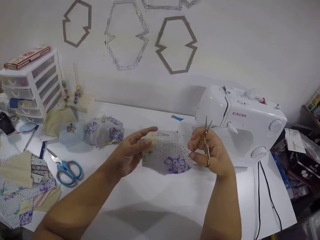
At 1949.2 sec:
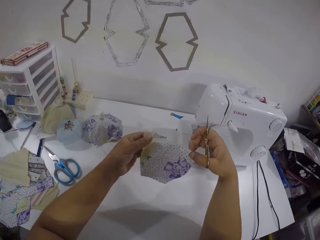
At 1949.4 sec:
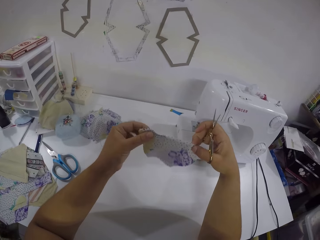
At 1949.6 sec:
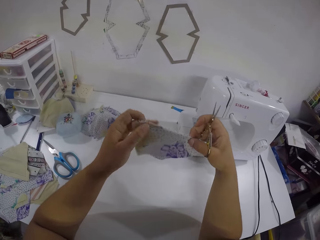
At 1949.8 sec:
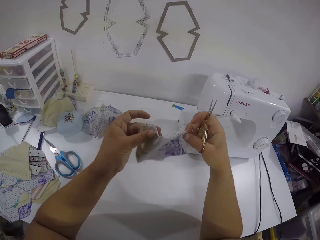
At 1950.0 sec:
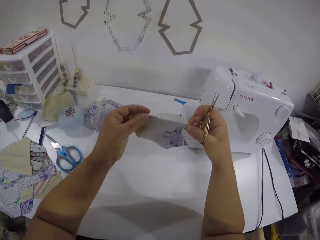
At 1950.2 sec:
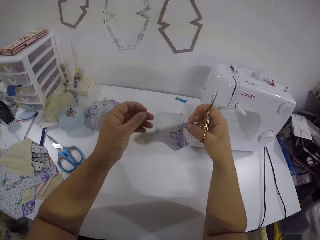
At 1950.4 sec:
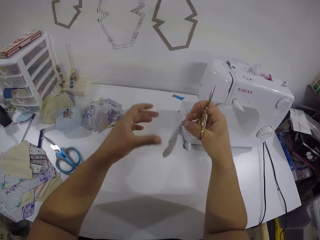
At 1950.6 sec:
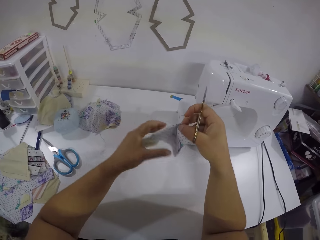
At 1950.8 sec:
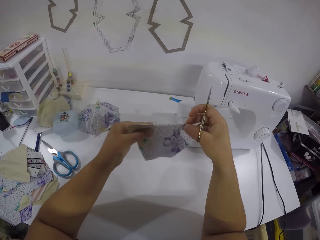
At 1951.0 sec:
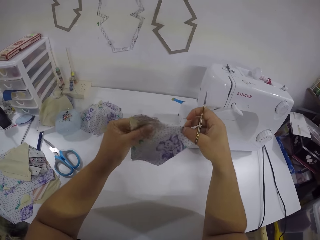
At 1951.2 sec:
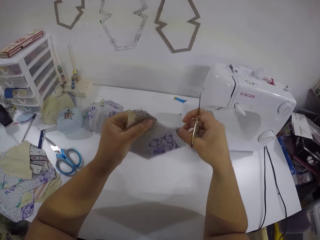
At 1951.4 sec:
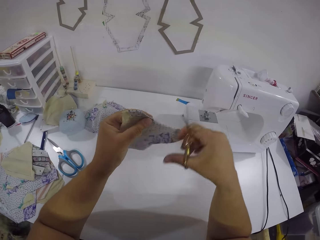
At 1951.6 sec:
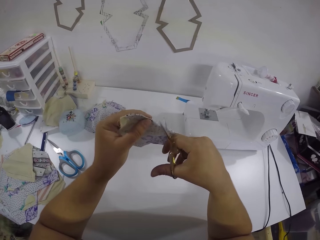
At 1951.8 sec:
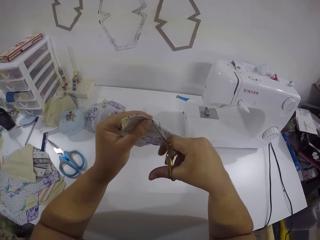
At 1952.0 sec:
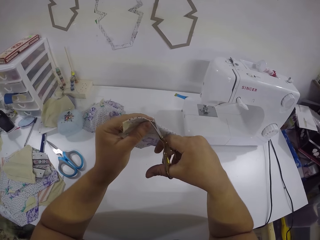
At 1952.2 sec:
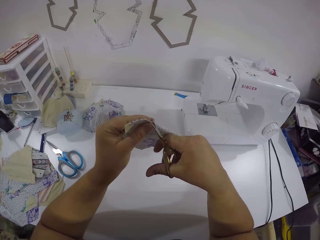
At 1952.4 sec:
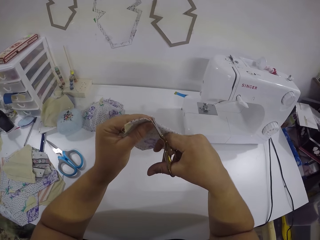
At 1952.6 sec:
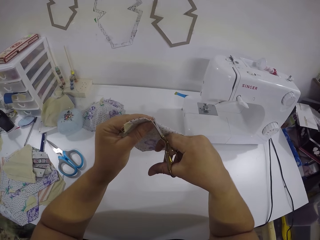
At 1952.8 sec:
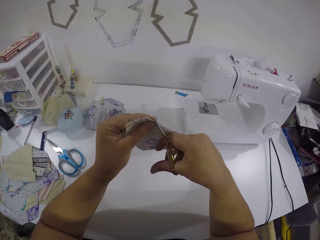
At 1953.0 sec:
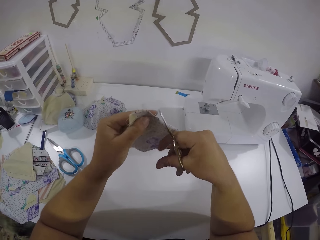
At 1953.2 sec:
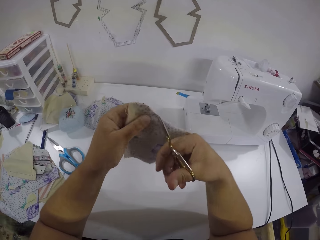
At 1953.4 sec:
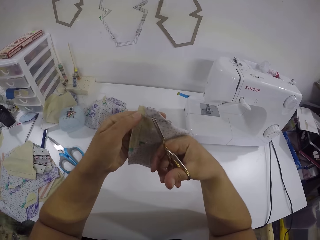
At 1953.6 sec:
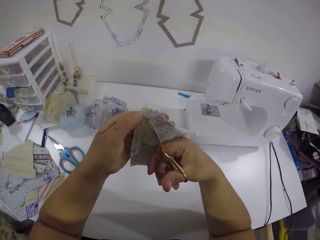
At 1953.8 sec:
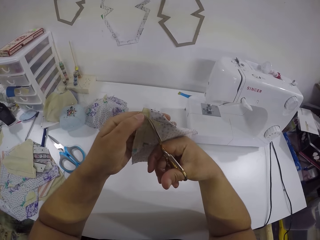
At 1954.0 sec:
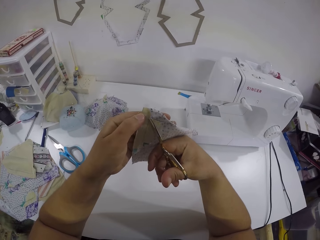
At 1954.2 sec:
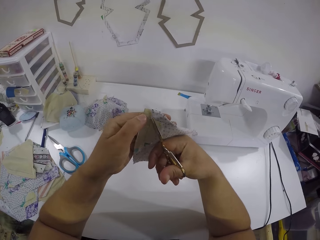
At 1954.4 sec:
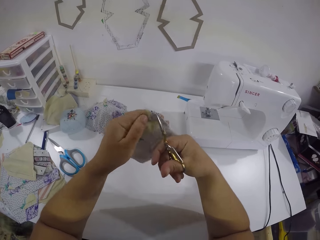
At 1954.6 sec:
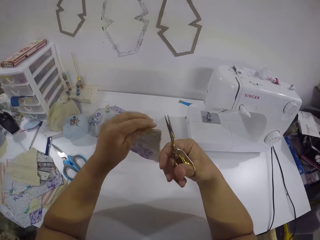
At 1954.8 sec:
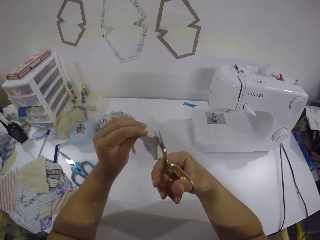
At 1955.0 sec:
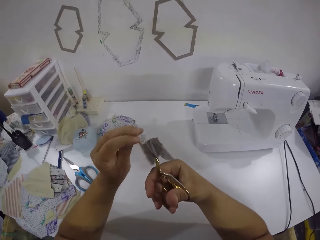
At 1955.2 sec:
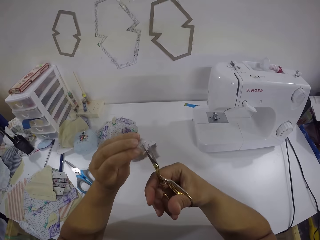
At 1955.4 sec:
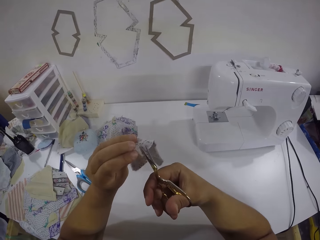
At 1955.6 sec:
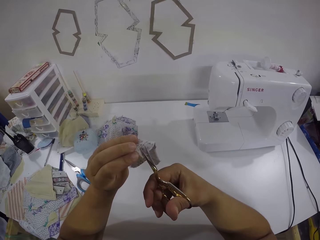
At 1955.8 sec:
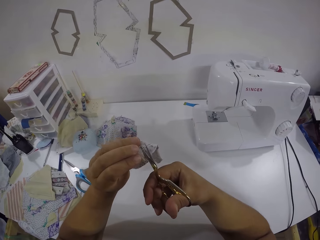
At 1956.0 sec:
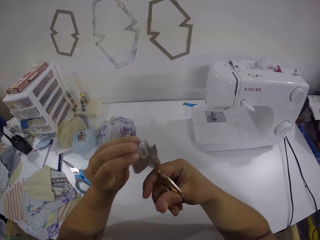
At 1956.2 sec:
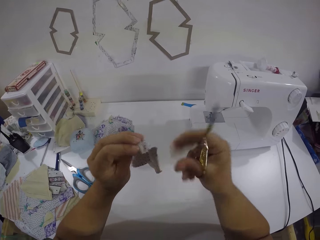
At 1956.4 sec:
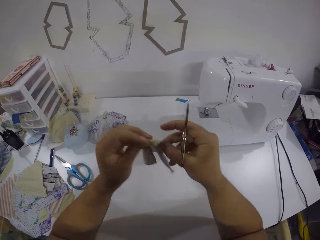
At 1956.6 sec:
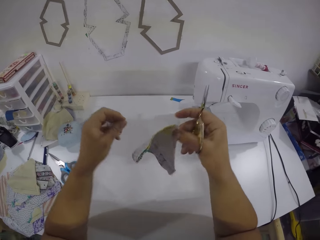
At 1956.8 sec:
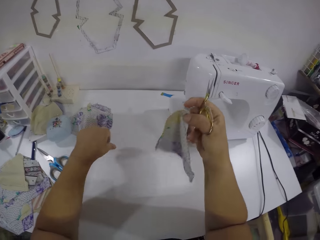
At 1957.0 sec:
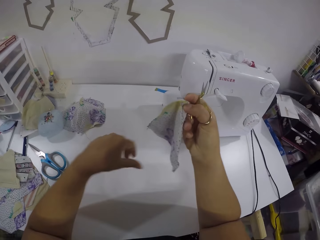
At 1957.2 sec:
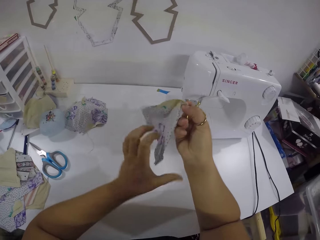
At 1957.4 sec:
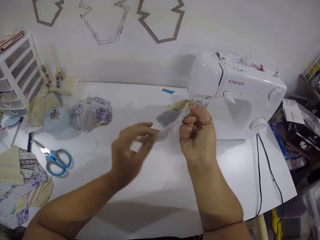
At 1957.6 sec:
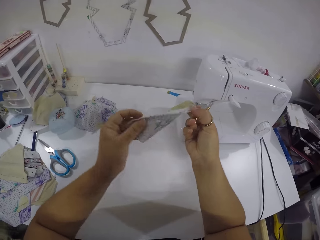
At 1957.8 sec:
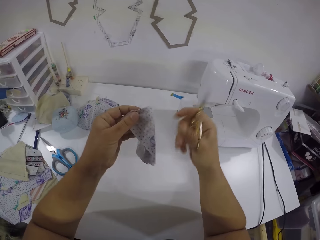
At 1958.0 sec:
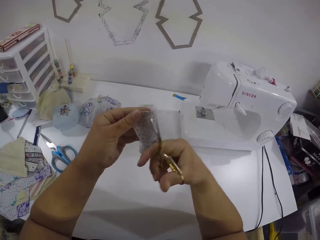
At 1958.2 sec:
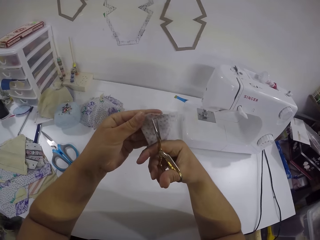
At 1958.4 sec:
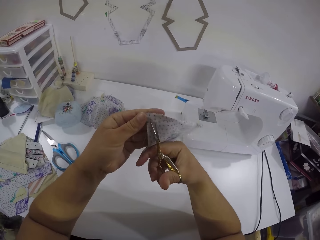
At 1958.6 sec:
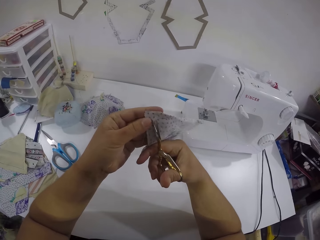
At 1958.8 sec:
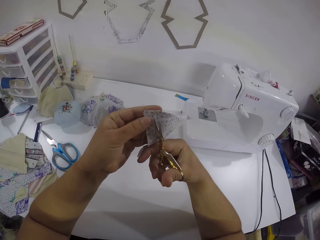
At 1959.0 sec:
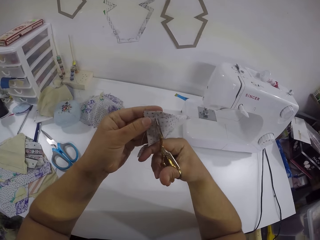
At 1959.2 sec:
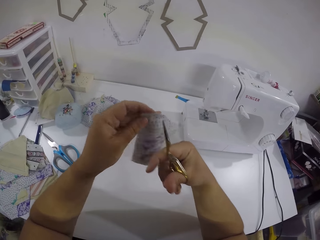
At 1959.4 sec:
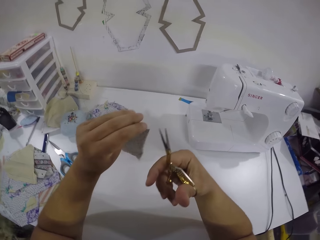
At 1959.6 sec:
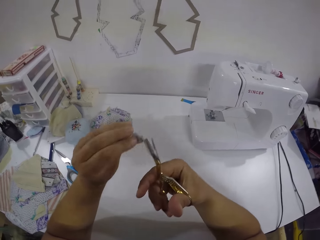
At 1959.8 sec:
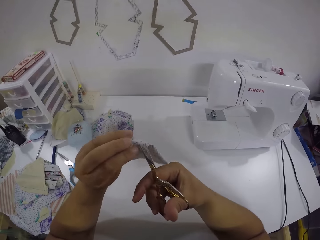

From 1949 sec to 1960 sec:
The camera wearer releases the fabric or piece of cloth with the left hand. She holds the fabric with the left hand. She cuts threads from the piece of cloth with the scissors in her right hand. She turns the fabric. She removes threads on the fabric with the scissors on the right hand. She adjusts the piece of cloth with her hands. She holds the fabric with the right hand. She holds the fabric with both hands. She cuts threads from the piece of cloth with the scissors in her right hand. She turns the fabric.

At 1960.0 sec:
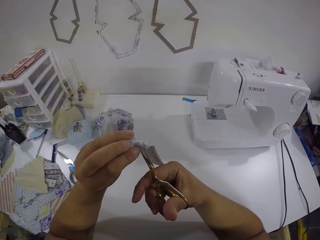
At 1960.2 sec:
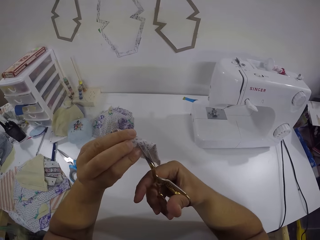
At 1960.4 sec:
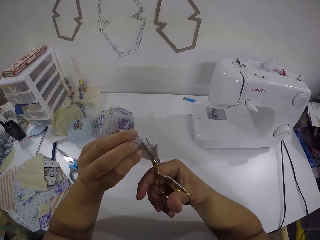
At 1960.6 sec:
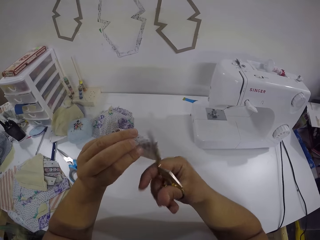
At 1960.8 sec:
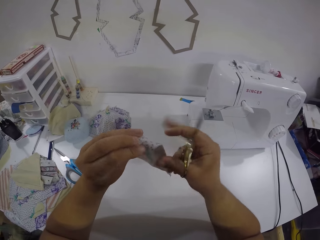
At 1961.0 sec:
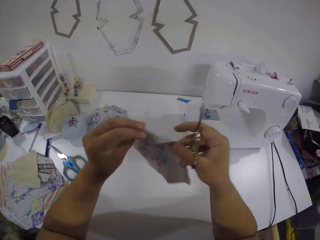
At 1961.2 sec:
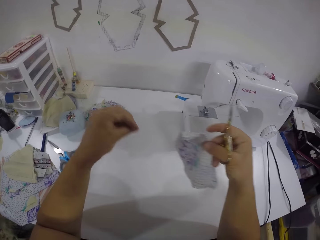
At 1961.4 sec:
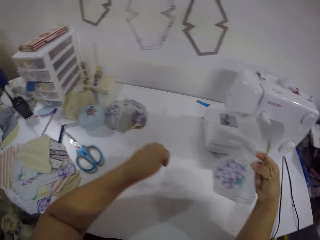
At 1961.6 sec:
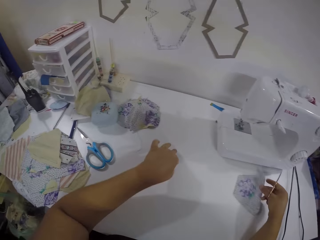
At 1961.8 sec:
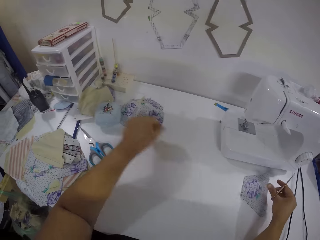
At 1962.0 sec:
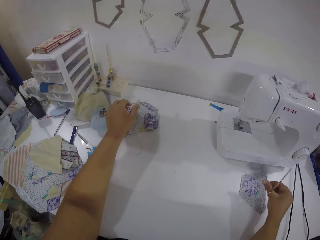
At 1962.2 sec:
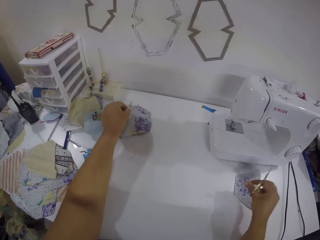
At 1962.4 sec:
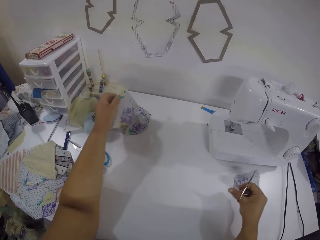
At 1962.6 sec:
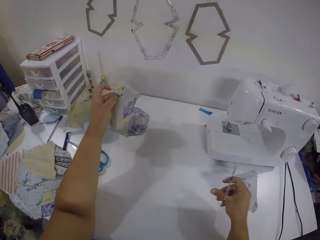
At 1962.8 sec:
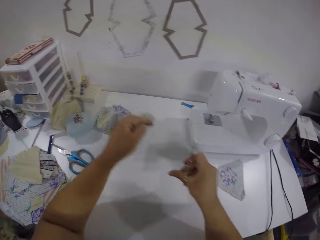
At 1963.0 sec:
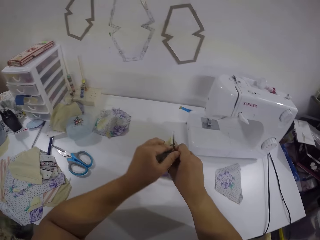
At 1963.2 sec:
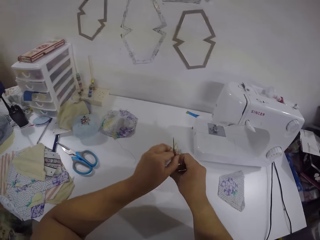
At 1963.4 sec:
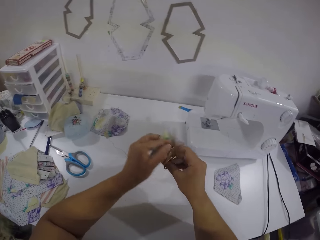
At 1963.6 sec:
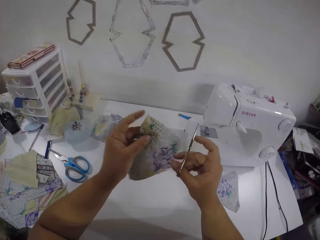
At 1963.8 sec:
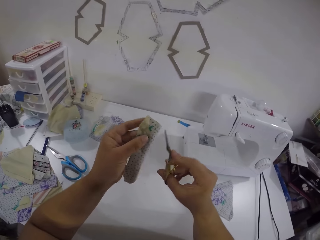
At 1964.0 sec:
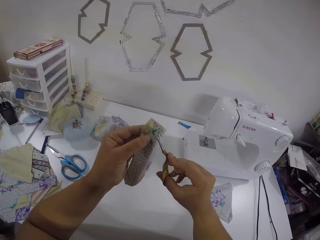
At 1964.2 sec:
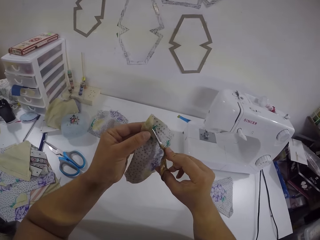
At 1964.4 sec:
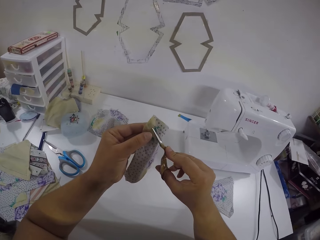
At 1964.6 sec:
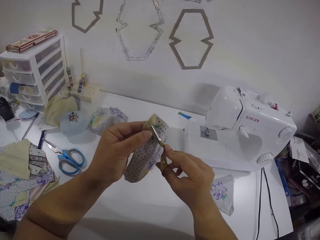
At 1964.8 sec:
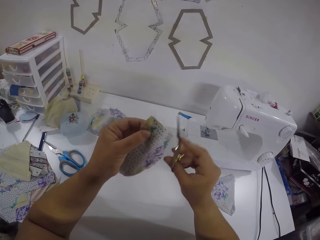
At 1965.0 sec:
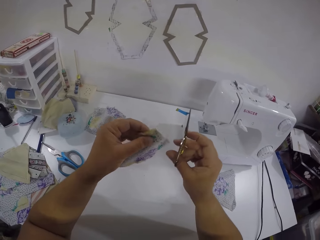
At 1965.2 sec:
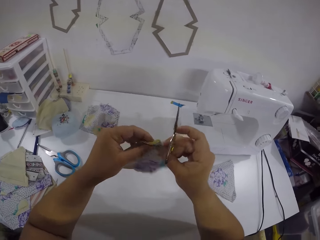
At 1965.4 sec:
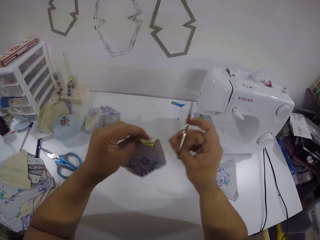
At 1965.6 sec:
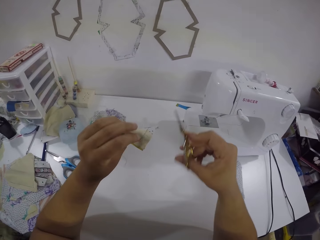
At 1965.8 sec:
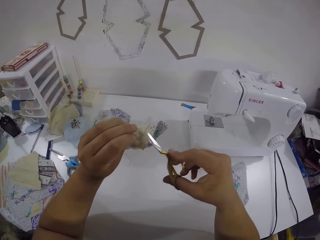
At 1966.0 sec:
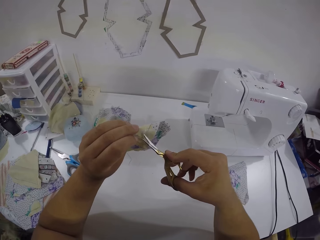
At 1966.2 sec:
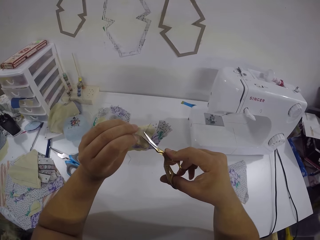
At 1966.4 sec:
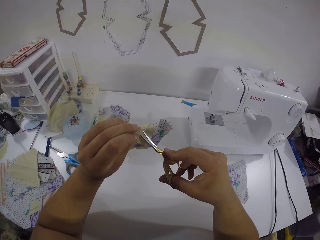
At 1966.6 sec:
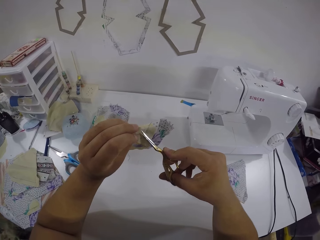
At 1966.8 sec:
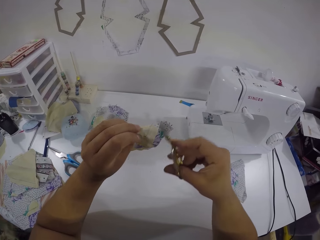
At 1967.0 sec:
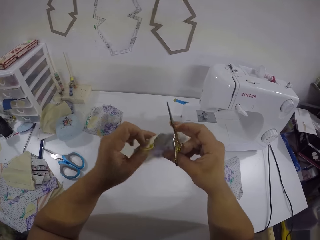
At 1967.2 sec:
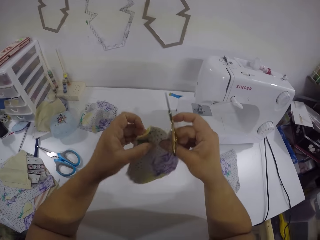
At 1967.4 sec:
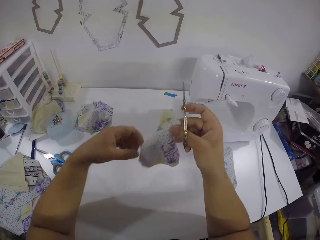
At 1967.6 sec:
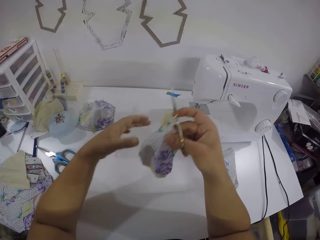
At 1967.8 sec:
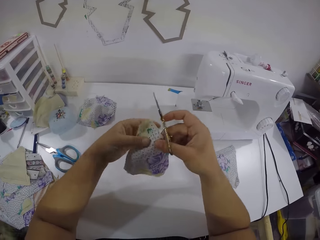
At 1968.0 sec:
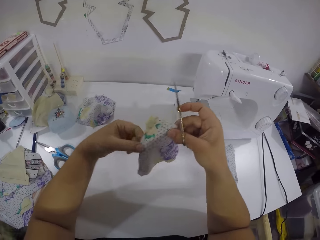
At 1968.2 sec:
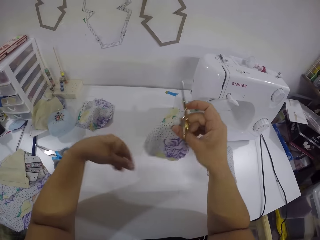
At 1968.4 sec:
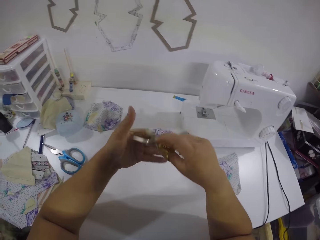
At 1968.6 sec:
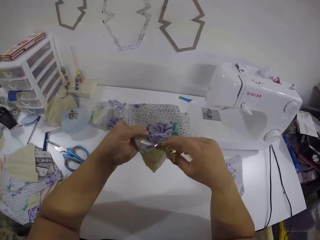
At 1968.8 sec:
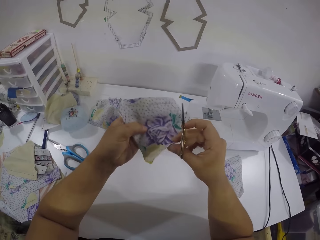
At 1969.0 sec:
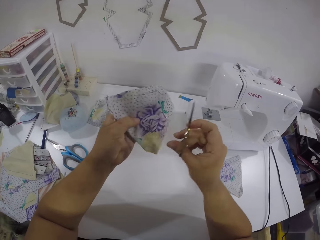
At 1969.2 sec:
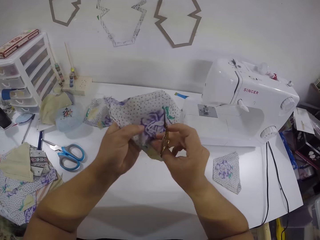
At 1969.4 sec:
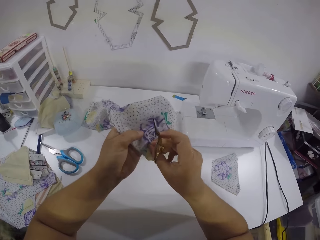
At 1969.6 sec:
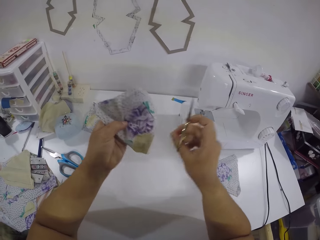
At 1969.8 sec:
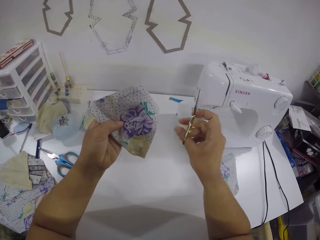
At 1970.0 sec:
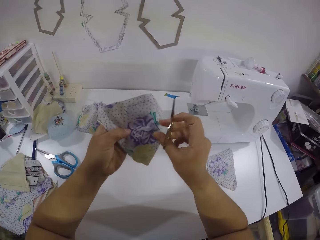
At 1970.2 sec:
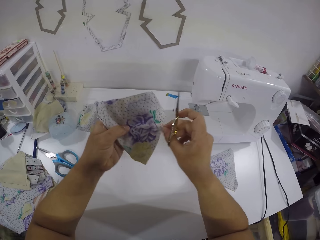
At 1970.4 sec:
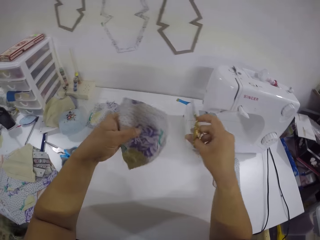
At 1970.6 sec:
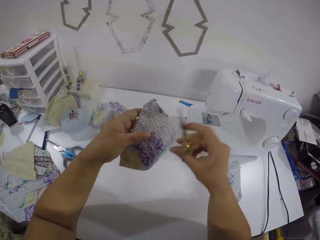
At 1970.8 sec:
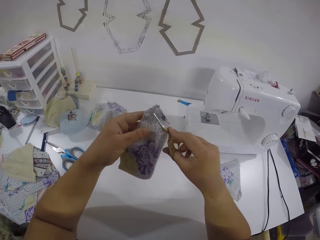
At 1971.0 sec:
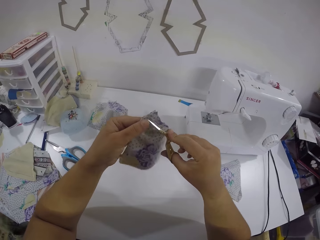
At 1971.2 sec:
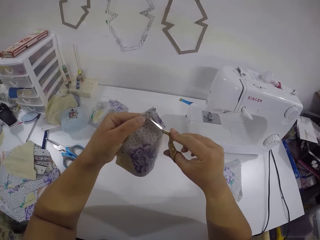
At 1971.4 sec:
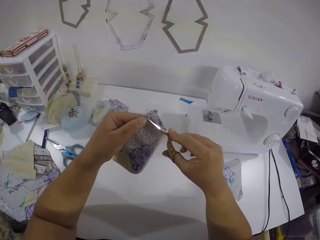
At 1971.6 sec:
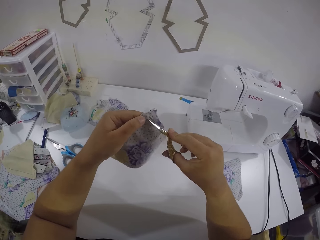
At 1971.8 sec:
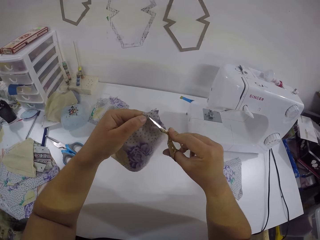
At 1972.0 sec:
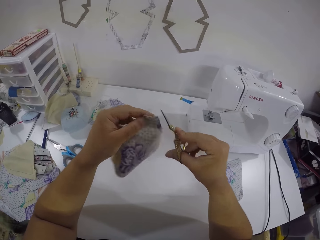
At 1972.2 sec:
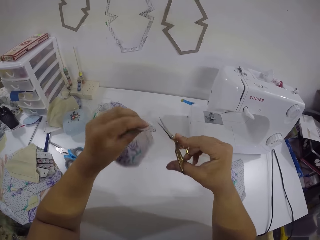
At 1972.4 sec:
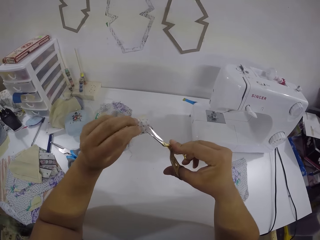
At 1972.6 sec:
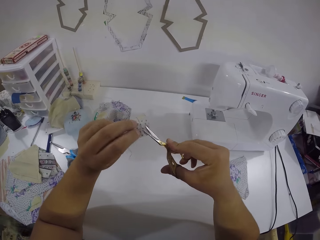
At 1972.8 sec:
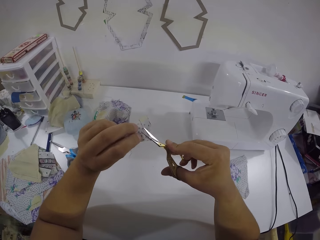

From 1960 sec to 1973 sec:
The camera wearer removes threads on the fabric or cloth with scissors on the right hand. She passes the cloth from her left hand to her right hand. She drops thread on the table with the left hand. She drops the piece of cloth on the table with her right hand. She picks up a piece of cloth from the table with her left hand. She adjusts the scissors in her right hand with her left hand. She holds the fabric with both hands. She cuts threads from the piece of cloth with the scissors in her right hand. She turns the fabric. She removes threads on the fabric with the scissors on the right hand. She removes thread from the cloth with her left hand. She drops the fabric on the table with the left hand. She adjusts the cloth with her hands. She removes thread from the cloth with her right hand. She holds the fabric with the left hand. She cuts threads from the piece of cloth with the scissors in her right hand.
